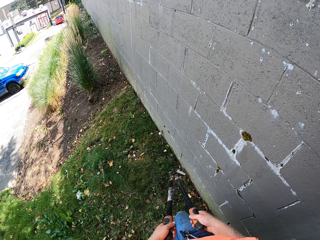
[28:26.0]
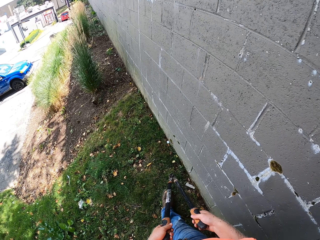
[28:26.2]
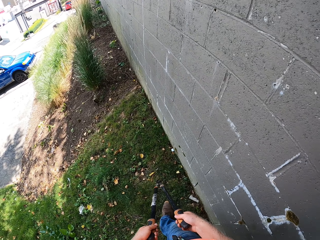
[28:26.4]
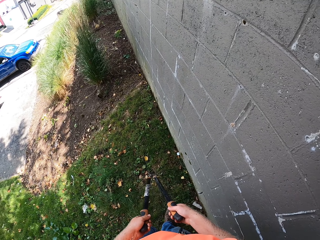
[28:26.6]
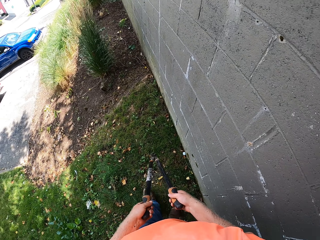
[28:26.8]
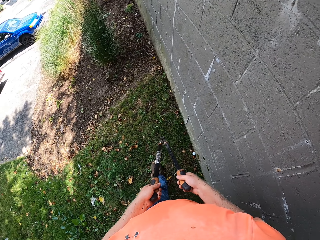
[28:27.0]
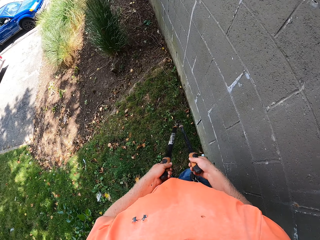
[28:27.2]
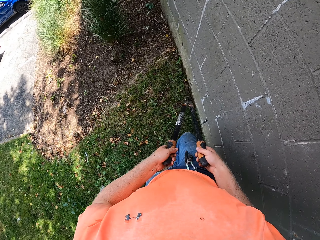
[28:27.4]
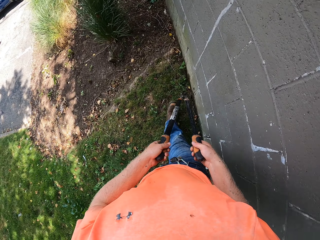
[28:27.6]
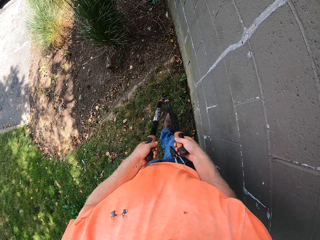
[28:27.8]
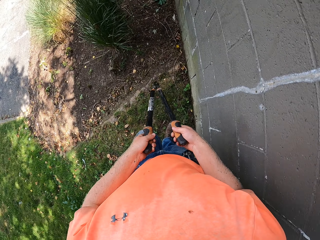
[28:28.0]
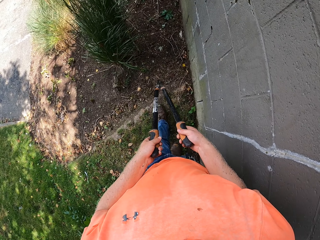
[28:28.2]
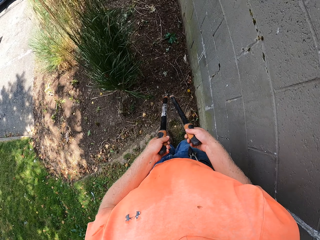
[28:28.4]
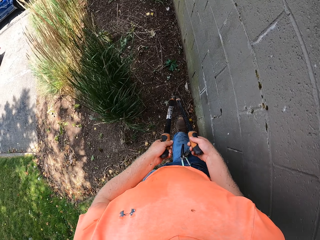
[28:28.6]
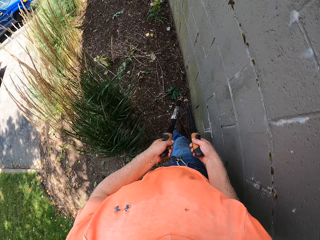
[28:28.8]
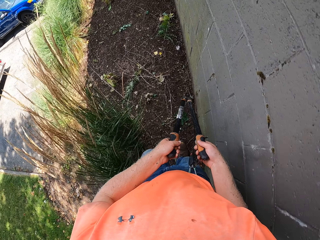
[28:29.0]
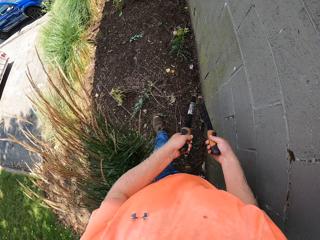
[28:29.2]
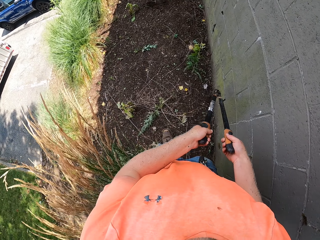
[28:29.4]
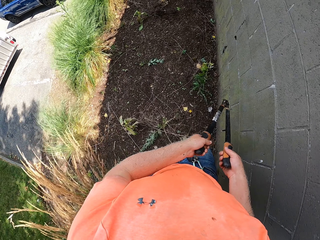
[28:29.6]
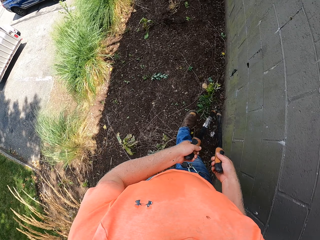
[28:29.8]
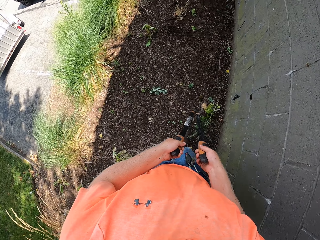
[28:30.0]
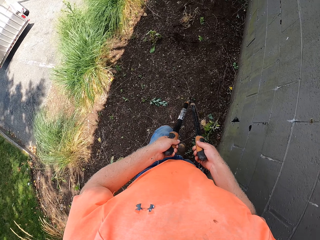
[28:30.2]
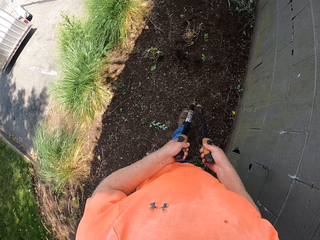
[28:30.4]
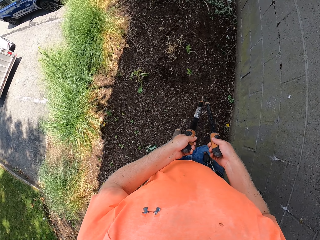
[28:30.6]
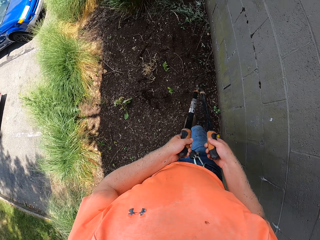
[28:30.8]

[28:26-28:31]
The camera wearer walks around the garden.

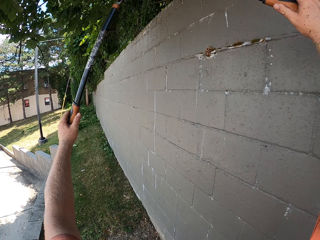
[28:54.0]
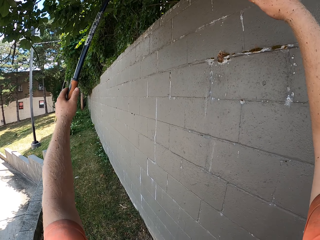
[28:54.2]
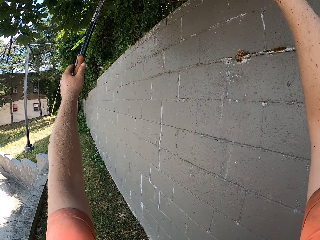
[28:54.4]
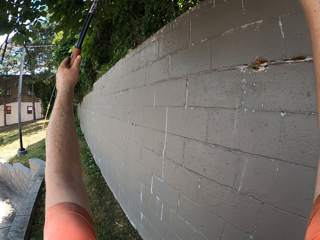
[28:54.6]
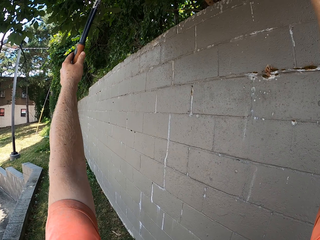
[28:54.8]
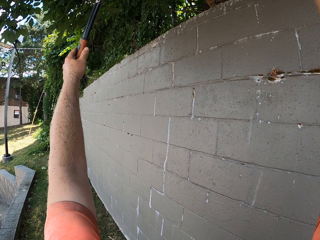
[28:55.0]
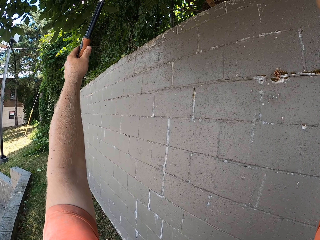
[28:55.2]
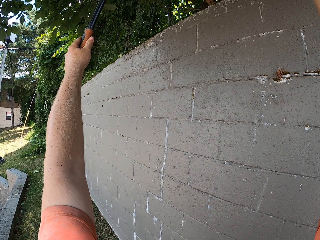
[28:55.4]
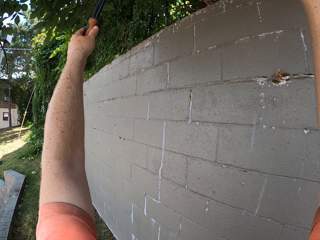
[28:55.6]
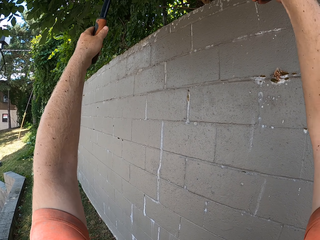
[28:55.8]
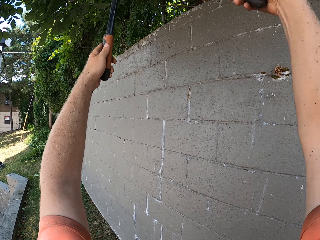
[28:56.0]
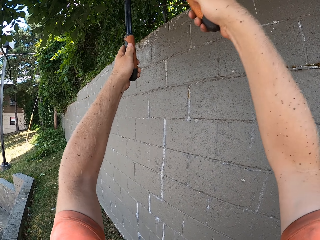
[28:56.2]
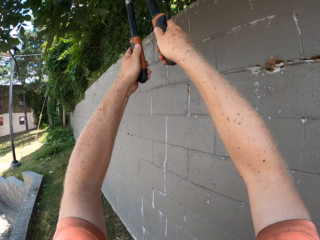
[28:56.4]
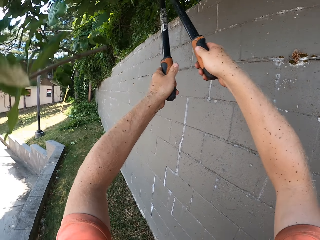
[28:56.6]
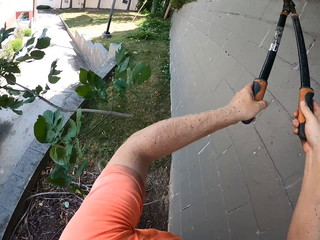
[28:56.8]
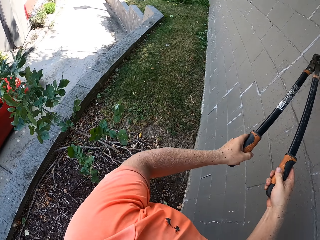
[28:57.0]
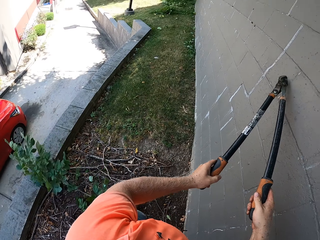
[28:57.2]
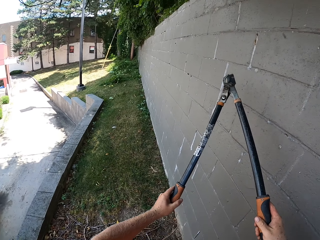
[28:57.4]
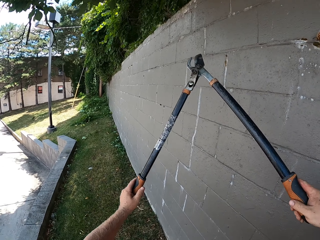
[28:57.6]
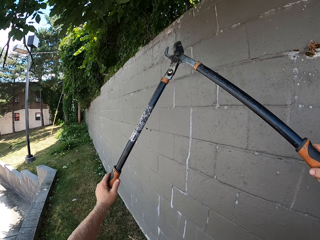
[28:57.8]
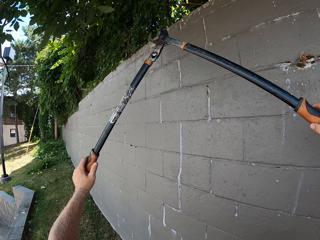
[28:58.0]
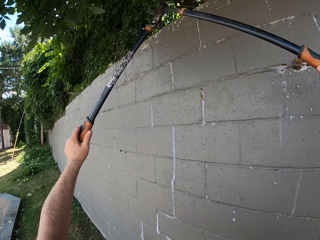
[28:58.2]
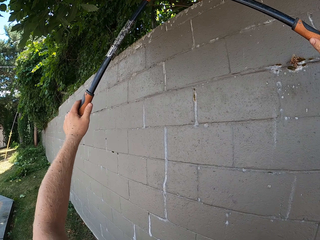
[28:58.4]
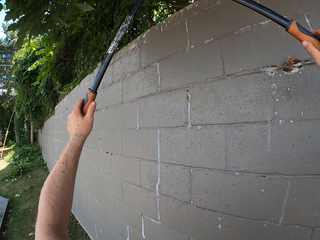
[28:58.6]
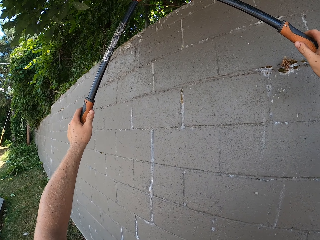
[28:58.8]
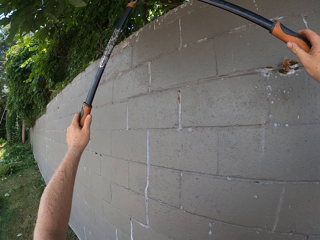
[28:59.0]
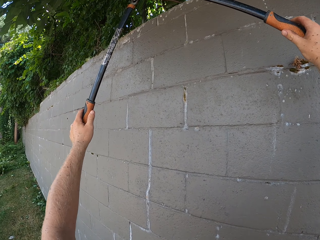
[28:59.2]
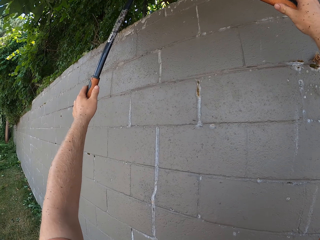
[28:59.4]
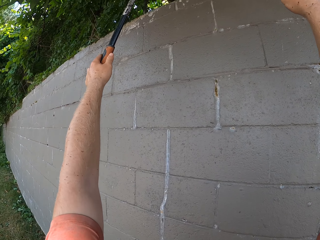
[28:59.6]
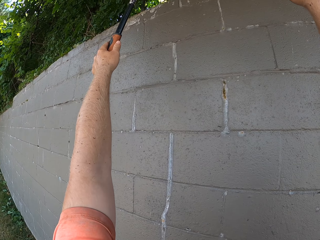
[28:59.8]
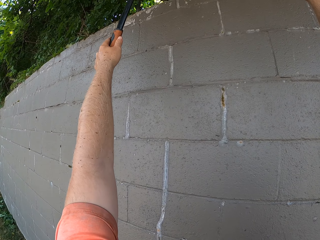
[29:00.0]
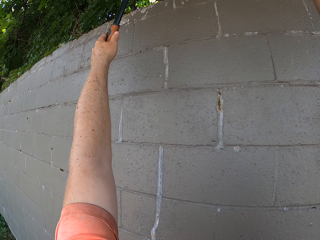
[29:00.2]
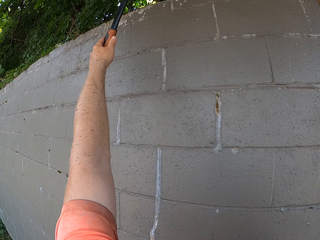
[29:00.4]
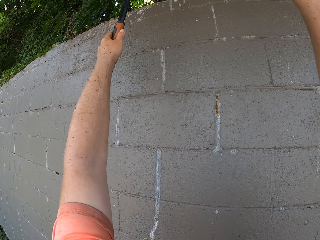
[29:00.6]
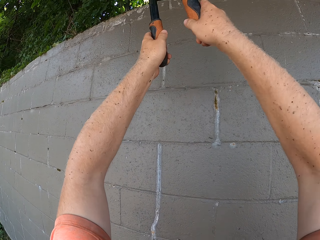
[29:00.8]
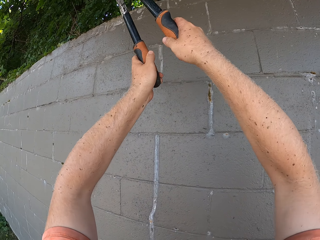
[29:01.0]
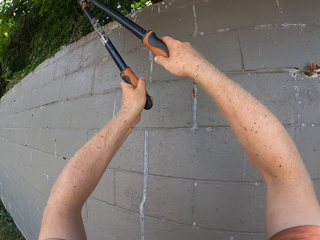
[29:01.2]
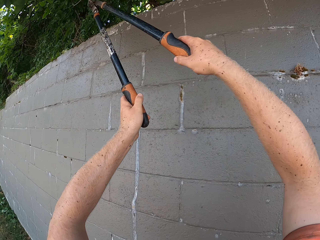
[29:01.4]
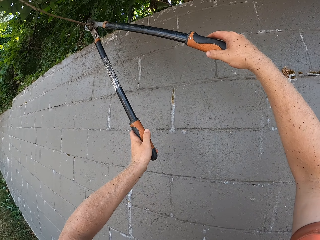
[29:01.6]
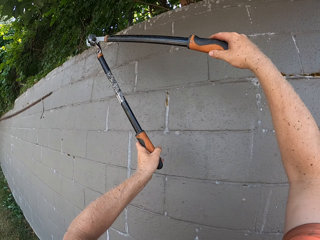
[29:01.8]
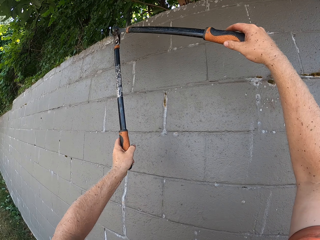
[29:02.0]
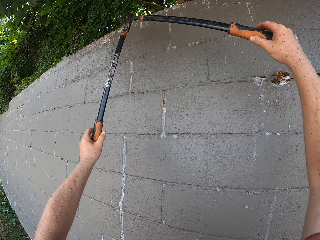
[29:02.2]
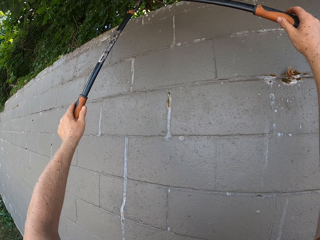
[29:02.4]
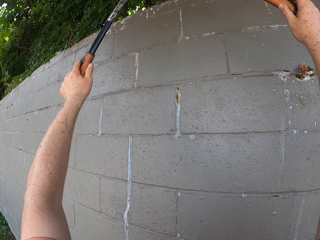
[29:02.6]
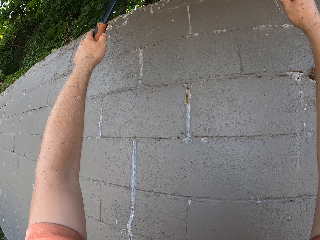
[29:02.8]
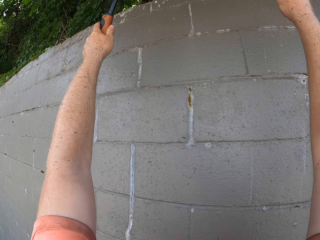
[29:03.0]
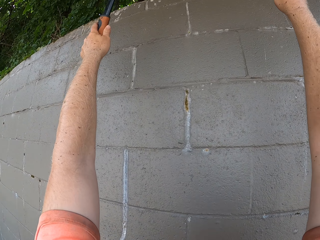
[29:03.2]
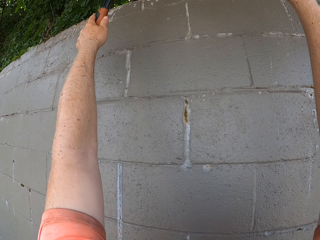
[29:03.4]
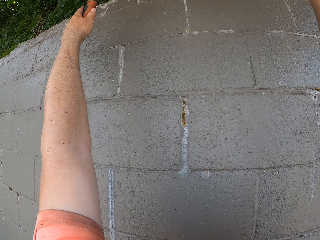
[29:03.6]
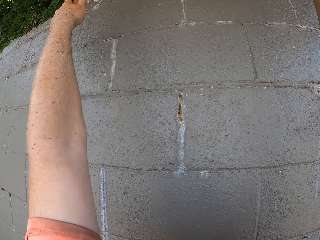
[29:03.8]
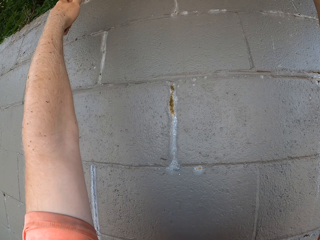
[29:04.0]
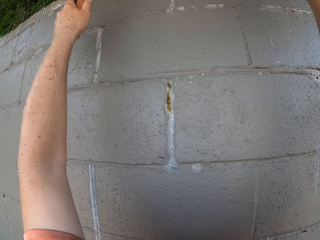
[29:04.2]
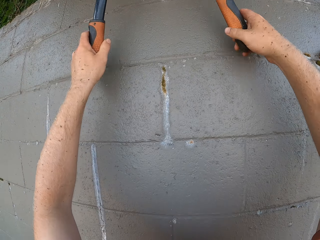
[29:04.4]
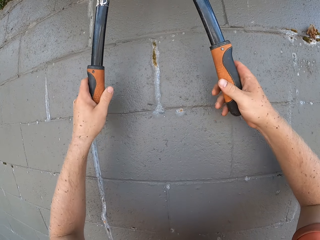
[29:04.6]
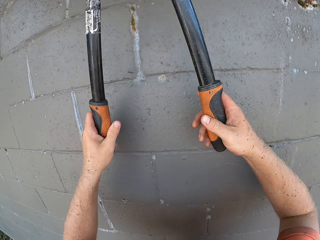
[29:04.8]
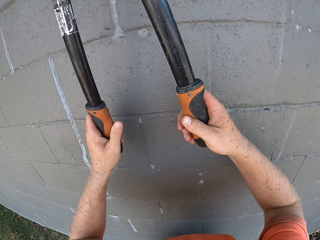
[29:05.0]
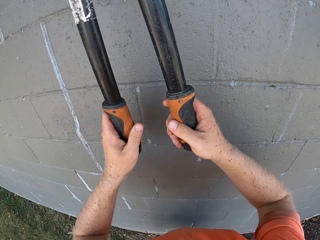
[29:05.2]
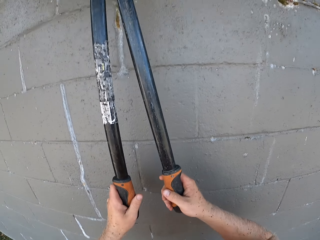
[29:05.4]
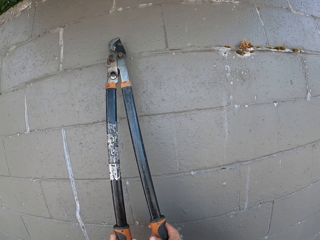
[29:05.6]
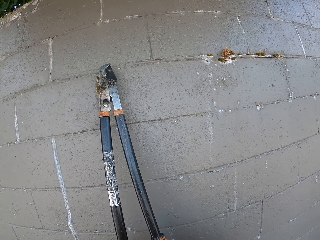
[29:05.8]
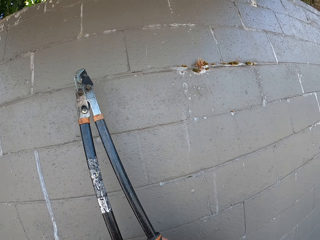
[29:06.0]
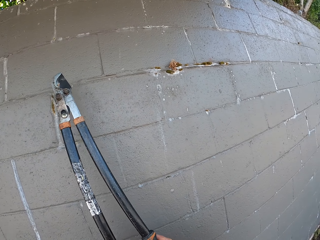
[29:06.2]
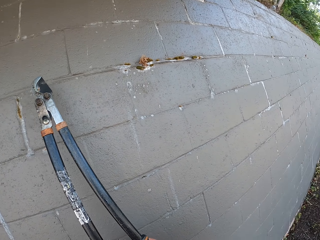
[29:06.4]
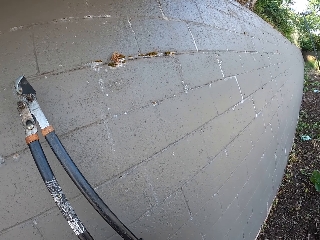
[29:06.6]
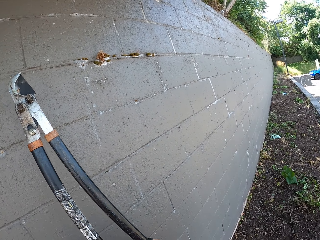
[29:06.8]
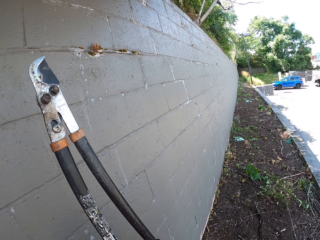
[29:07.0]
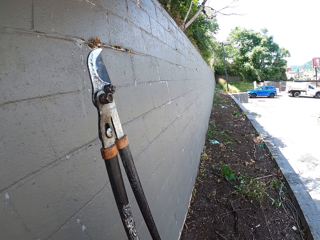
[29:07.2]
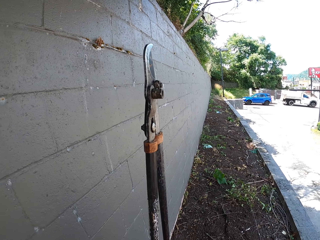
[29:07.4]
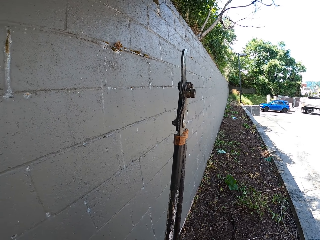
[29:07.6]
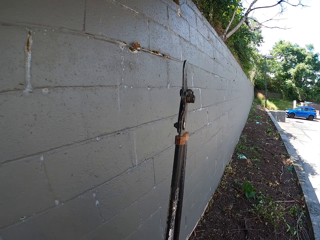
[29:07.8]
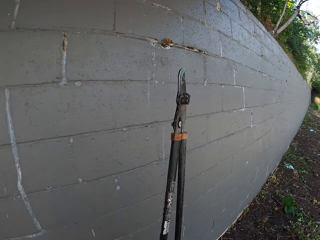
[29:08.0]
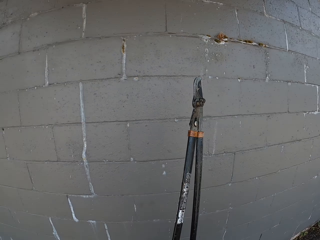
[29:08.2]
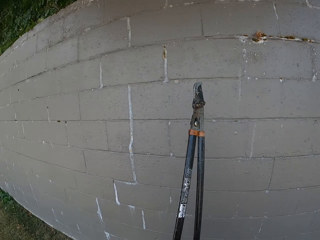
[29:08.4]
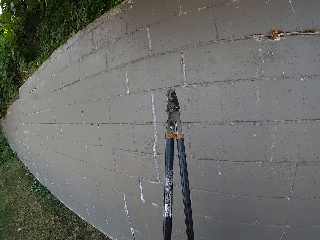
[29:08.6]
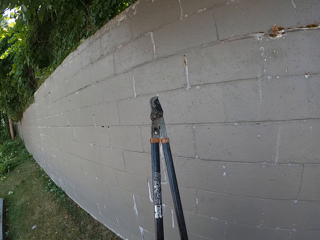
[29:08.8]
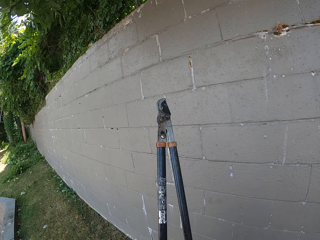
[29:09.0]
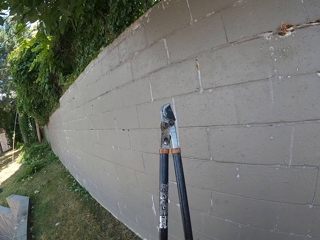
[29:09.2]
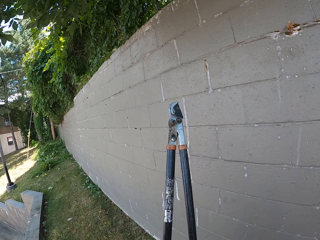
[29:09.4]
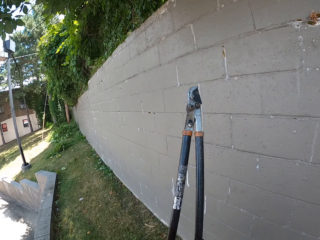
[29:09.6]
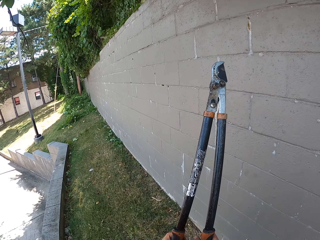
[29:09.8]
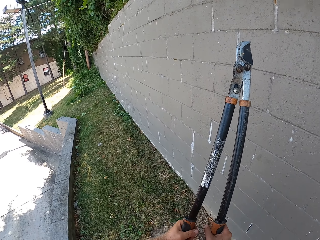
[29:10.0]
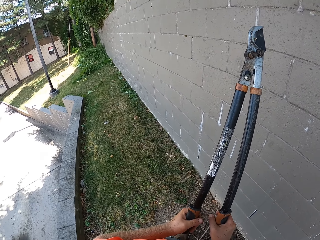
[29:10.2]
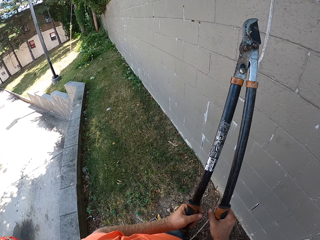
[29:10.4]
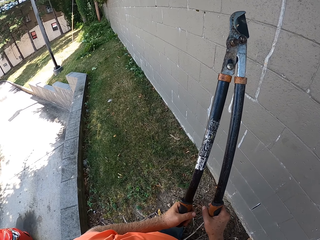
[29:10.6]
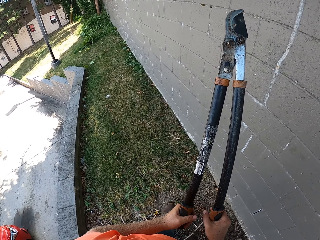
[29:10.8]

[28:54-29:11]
The camera wearer cuts tree branches with the lawn shears in his hands.
